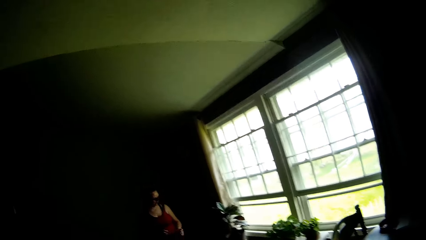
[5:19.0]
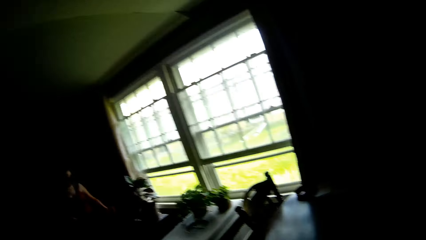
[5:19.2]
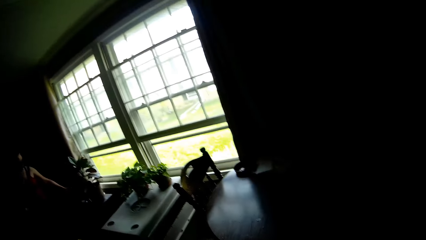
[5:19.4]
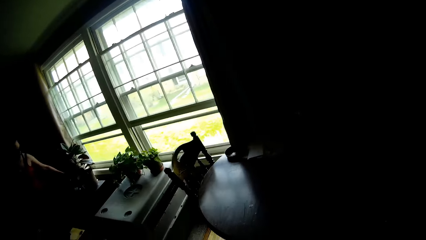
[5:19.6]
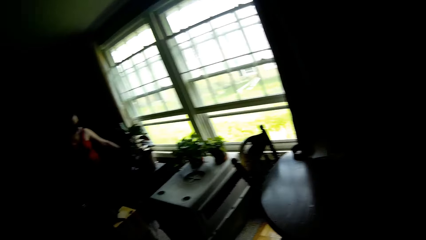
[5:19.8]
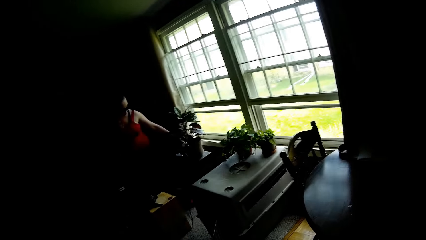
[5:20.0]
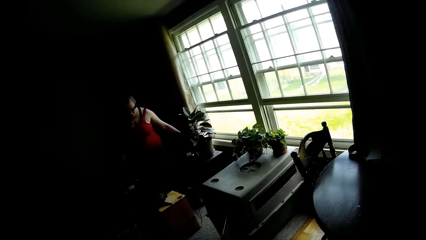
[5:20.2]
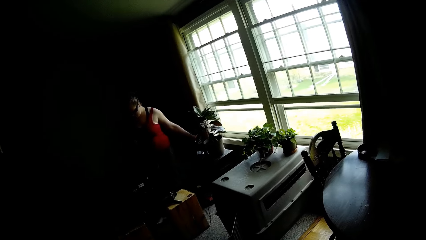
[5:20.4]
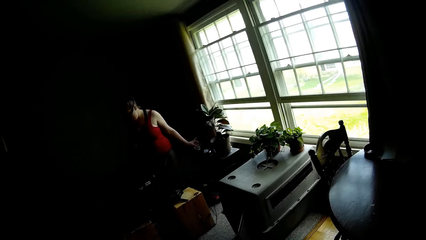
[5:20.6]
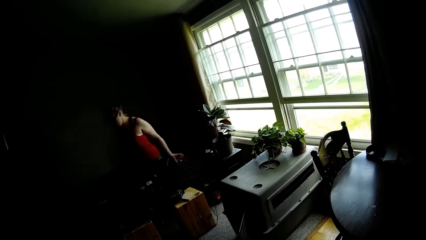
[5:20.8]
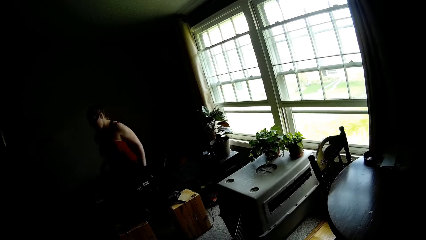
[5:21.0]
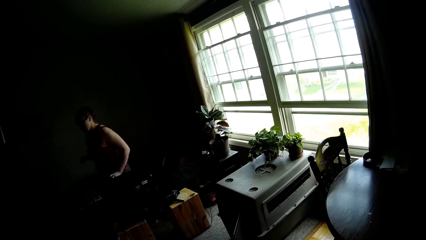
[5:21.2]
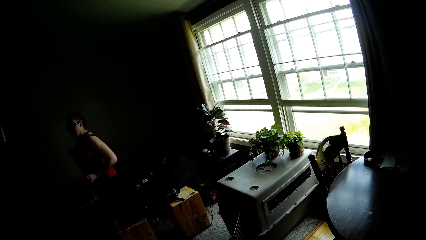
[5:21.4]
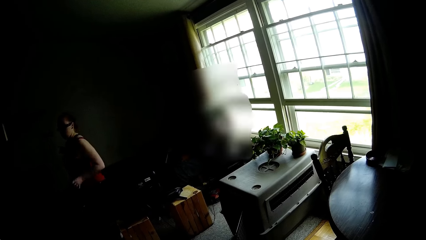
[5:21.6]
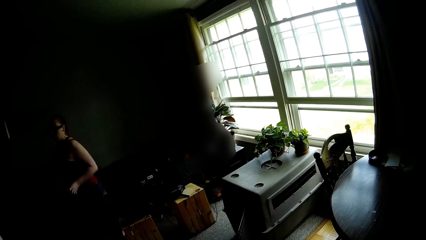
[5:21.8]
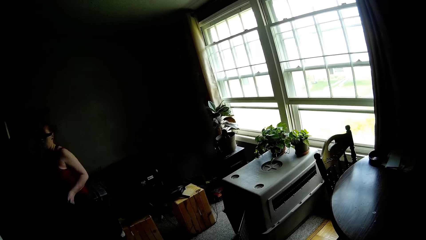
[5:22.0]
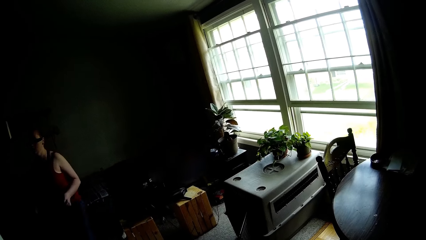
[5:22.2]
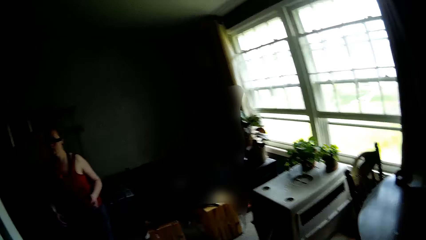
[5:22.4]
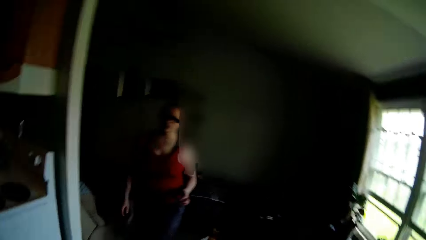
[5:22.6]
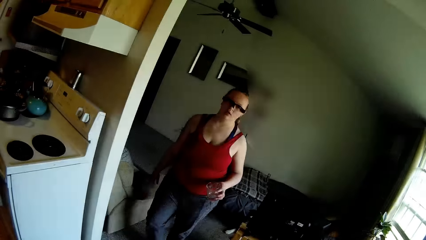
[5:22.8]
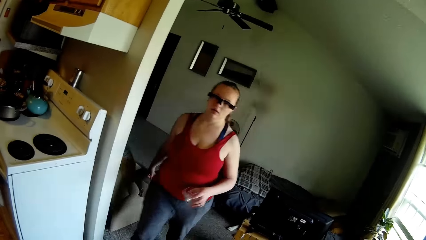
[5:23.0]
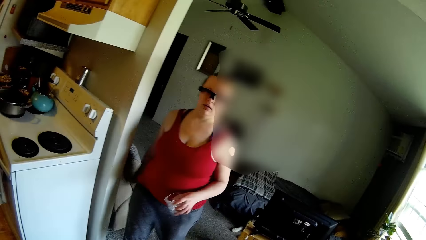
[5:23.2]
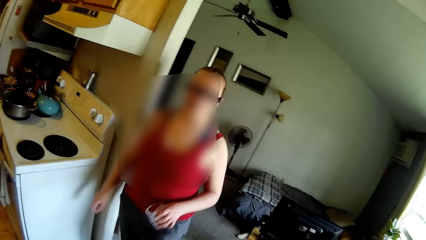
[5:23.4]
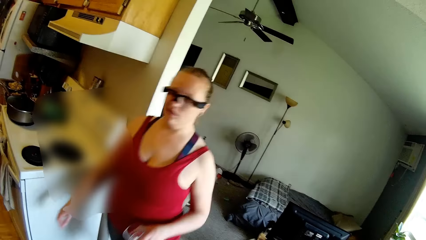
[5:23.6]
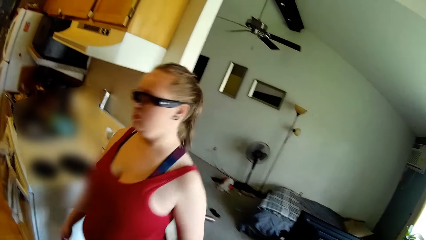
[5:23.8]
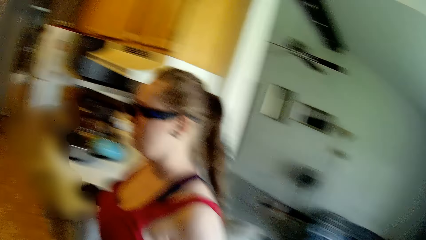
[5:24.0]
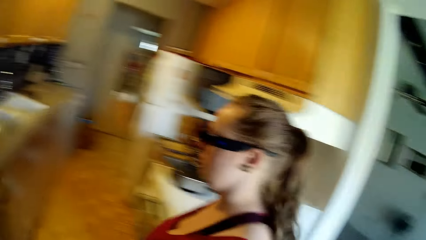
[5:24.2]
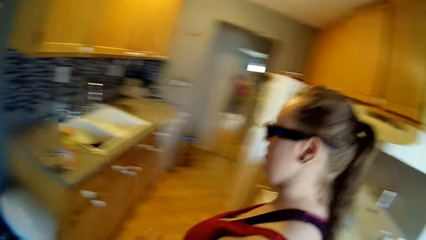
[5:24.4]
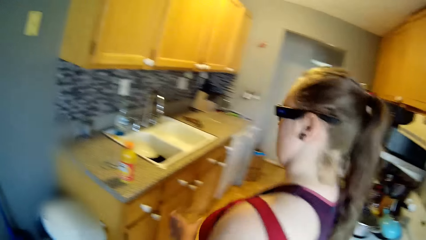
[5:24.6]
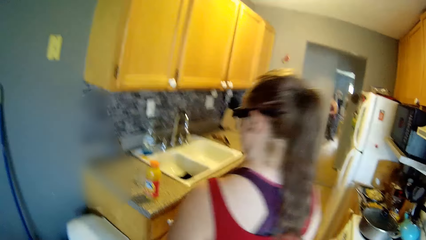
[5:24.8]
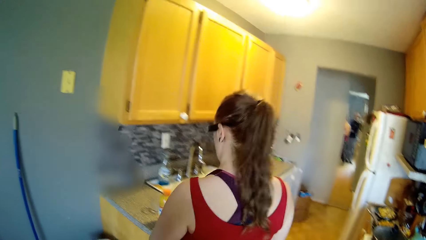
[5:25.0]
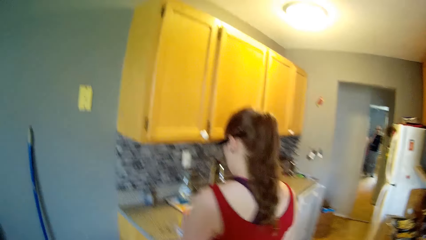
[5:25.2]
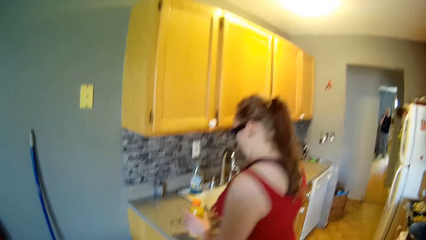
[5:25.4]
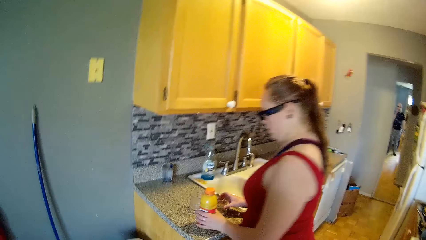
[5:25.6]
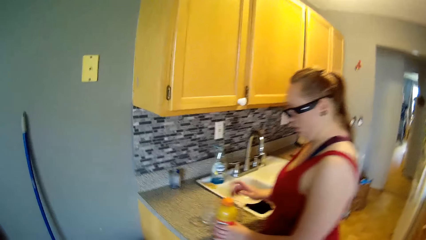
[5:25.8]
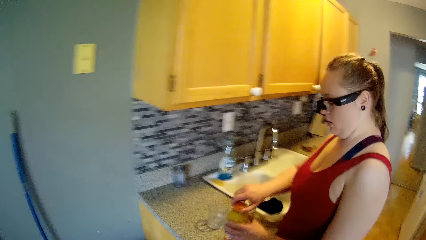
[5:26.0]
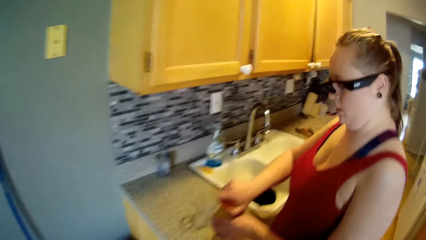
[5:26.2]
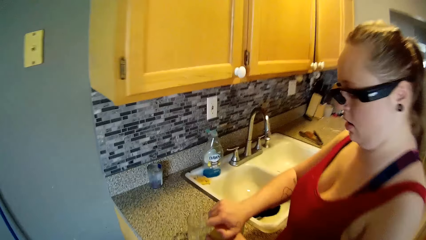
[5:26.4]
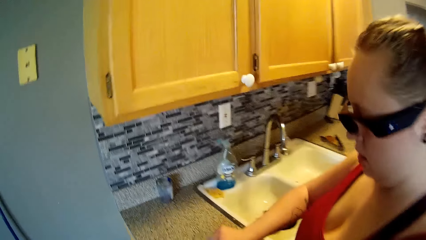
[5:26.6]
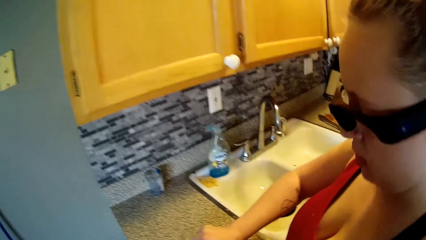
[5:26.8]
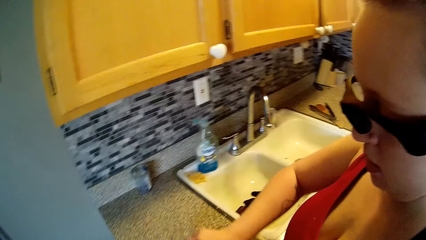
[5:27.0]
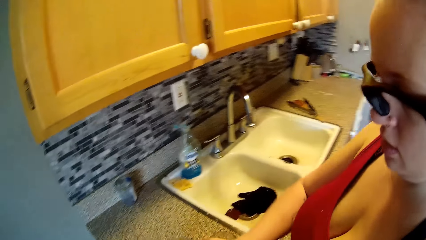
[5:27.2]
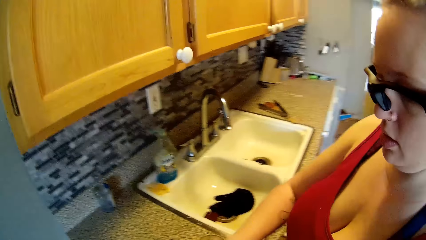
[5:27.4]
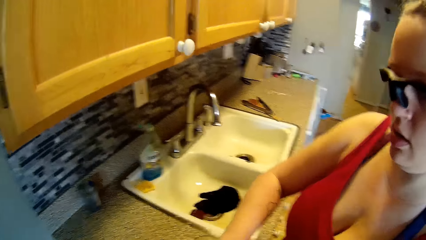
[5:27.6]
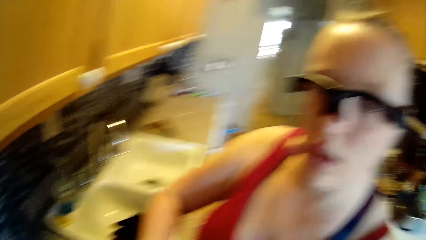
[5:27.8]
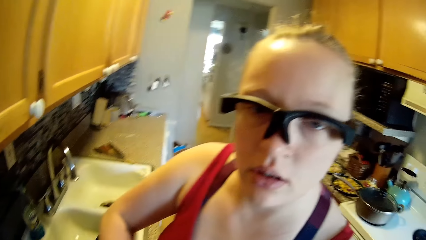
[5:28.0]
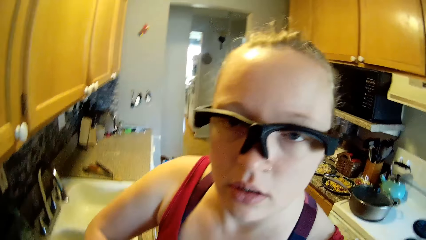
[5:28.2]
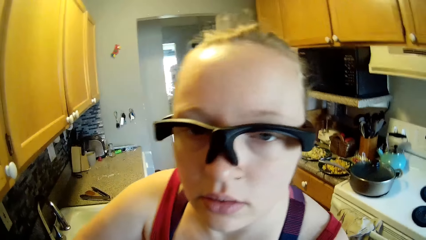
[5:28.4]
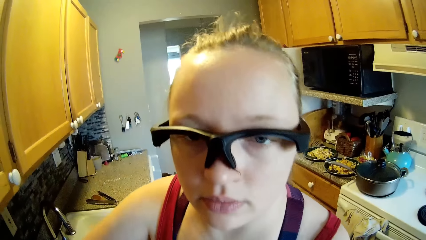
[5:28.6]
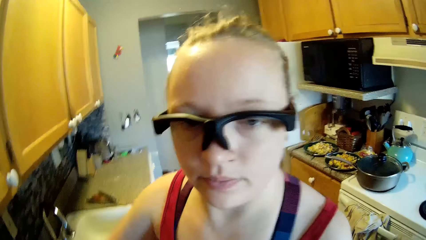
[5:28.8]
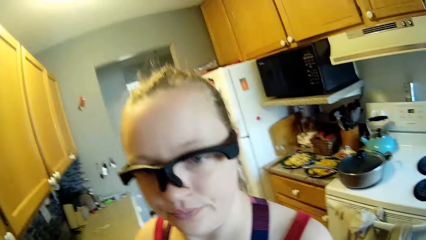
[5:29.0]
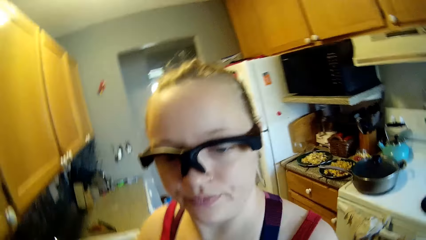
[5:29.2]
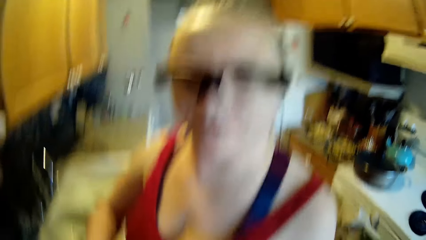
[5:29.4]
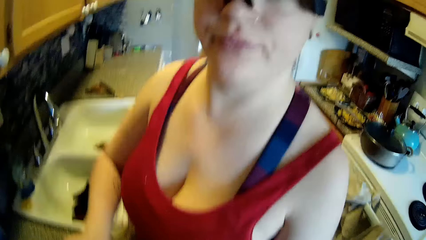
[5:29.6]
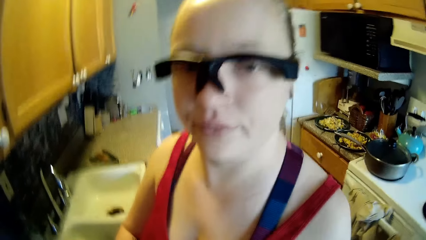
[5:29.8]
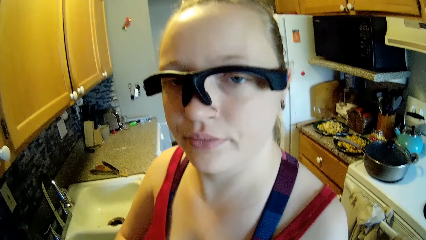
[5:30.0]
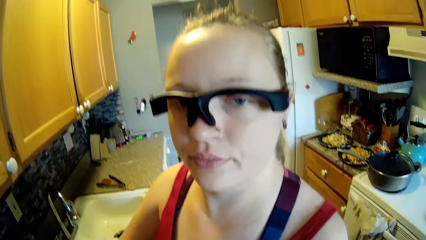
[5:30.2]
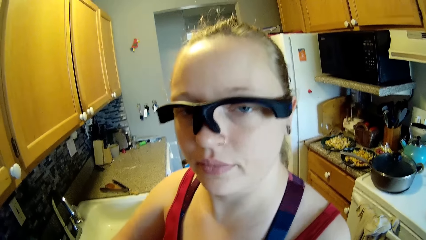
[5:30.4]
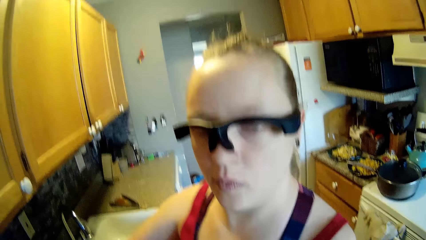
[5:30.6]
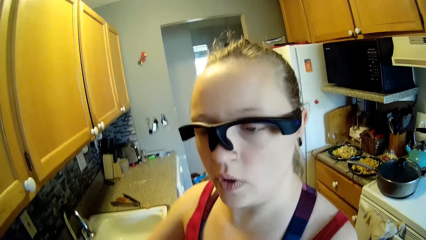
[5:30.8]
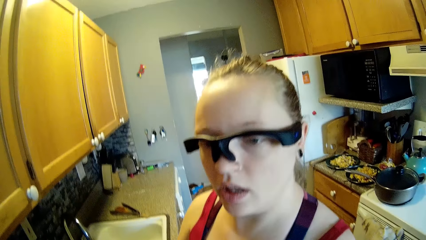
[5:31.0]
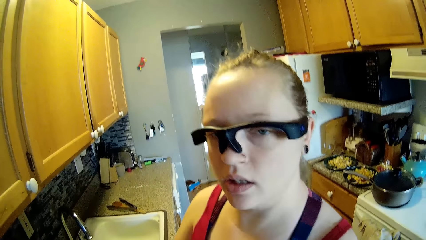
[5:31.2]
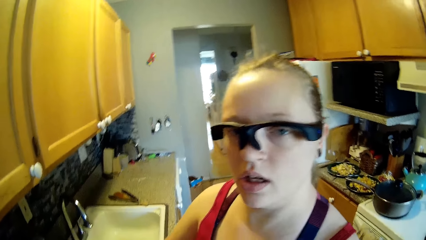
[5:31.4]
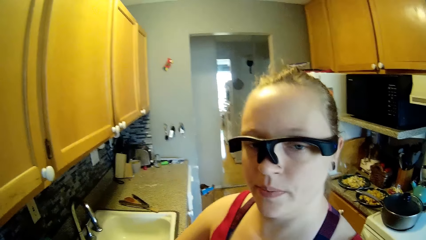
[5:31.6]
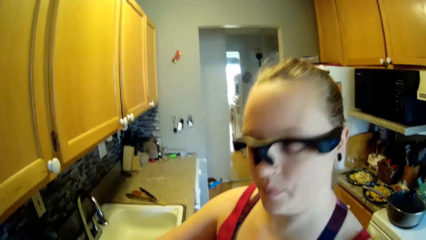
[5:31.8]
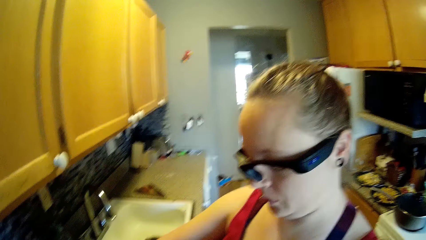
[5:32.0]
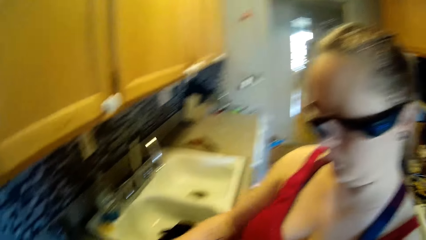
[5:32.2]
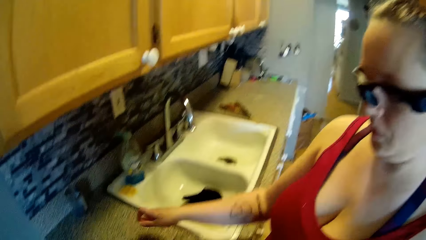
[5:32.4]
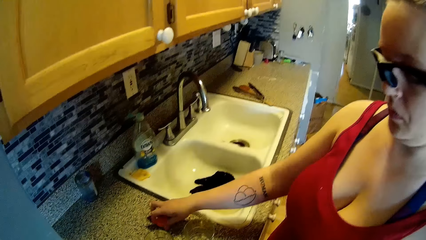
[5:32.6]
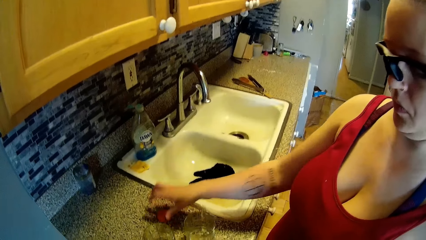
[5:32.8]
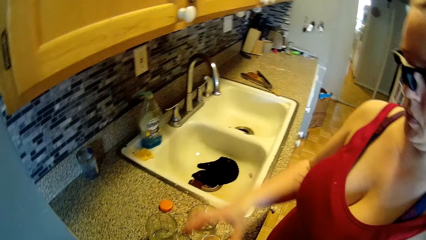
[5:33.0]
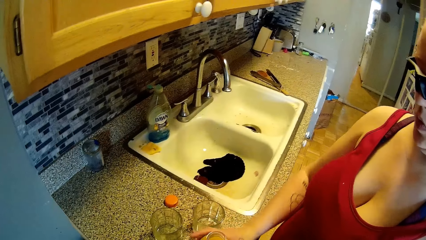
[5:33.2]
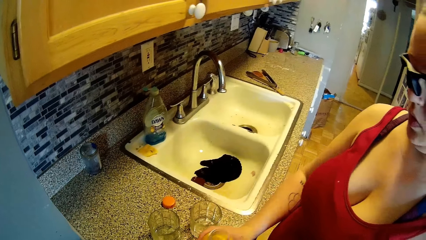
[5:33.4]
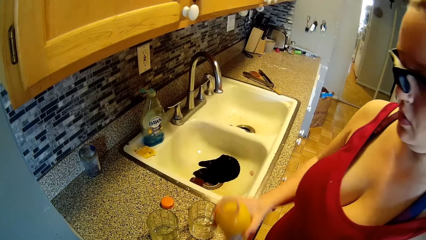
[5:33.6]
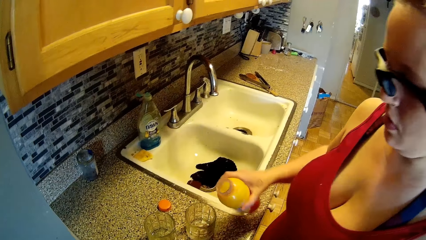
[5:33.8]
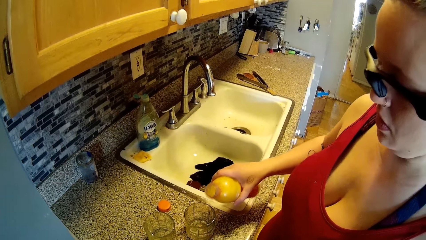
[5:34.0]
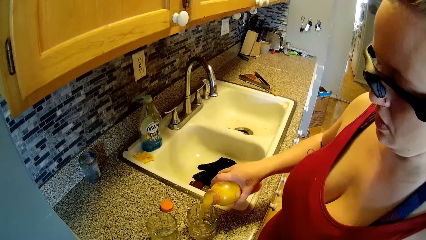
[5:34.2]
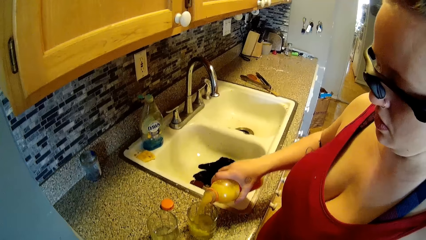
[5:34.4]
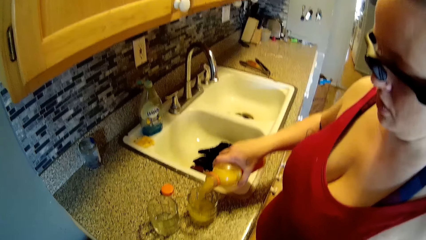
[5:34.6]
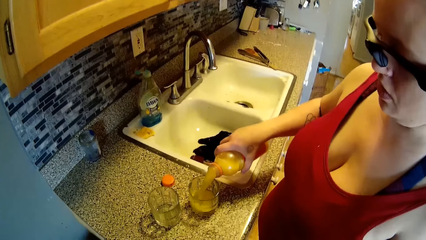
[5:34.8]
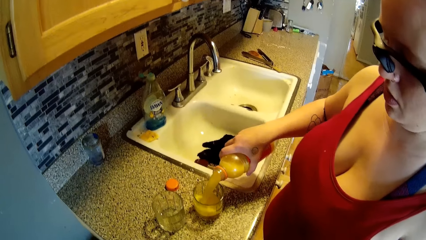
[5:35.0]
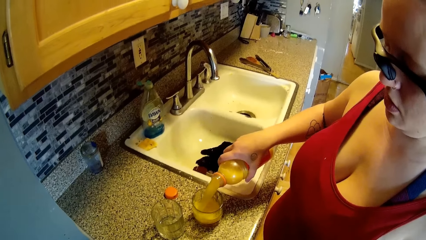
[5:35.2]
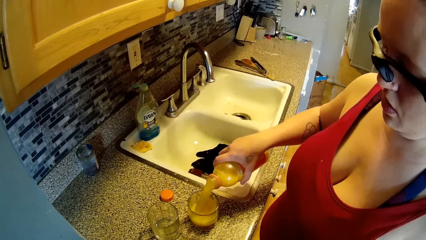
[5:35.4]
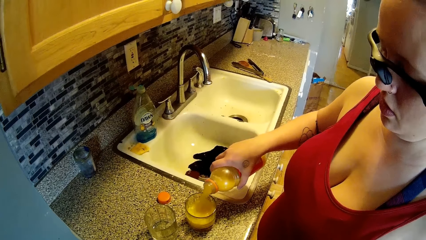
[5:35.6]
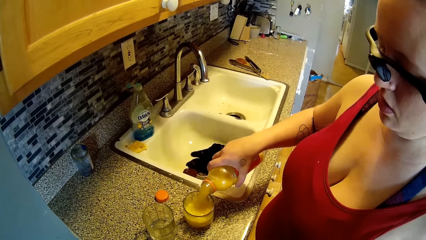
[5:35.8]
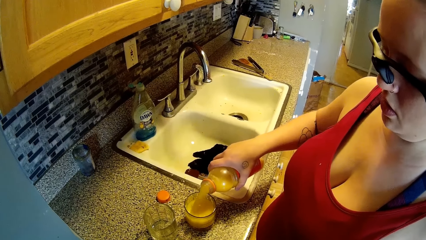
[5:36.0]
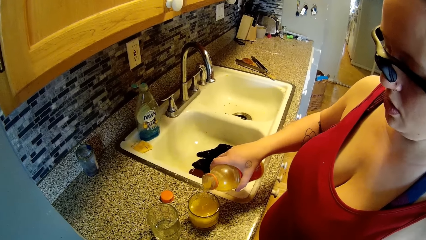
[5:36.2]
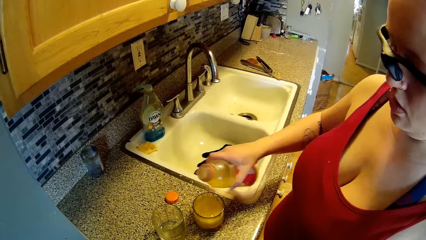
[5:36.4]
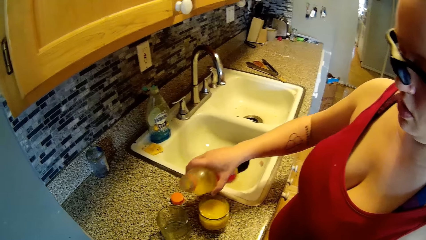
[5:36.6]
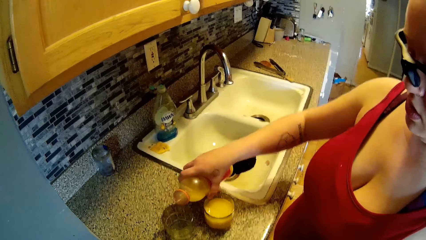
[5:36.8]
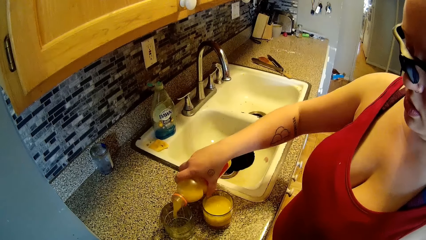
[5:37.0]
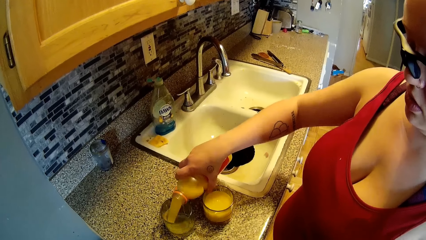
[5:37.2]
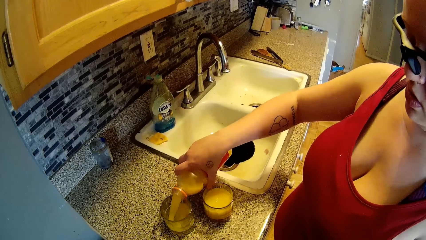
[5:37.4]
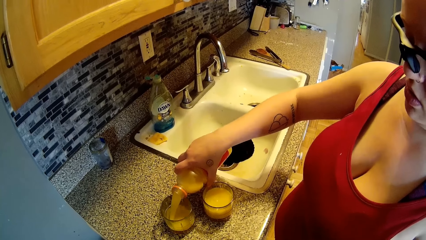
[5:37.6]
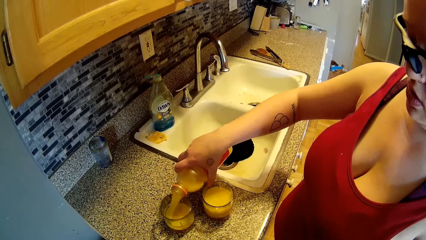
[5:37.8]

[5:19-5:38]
The woman takes a glass cup from a stool in the room with her left hand. The woman walks to the kitchen. The camera wearer interacts with the woman. The woman drops the glass cup on the cabinet with her right hand. The woman opens the bottle of fruit juice with both hands. The woman keeps the cover of the bottle on the counter top with her right hand. The woman pours the fruit juice into the glasses with her right hand.
